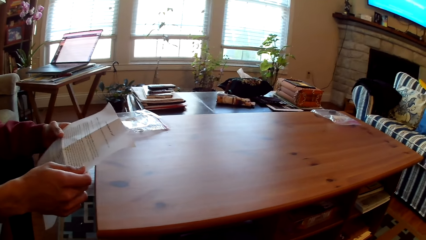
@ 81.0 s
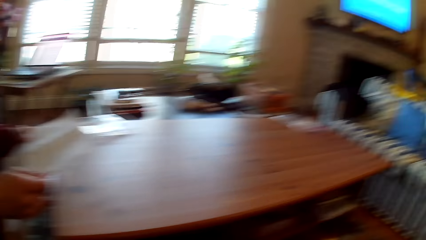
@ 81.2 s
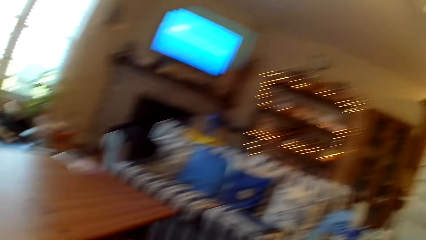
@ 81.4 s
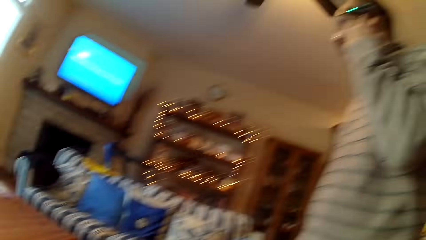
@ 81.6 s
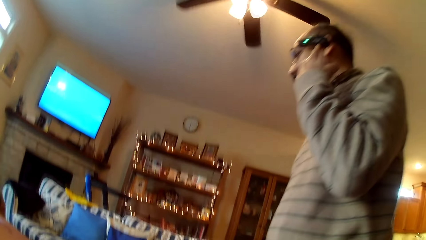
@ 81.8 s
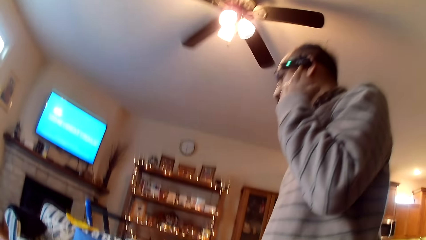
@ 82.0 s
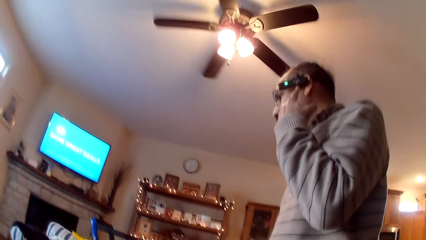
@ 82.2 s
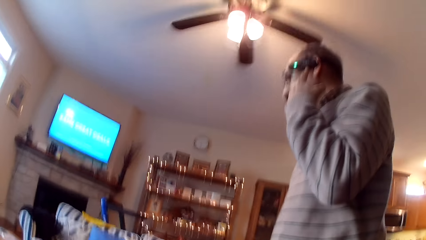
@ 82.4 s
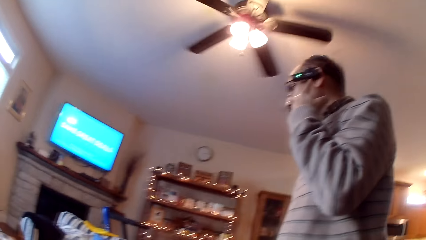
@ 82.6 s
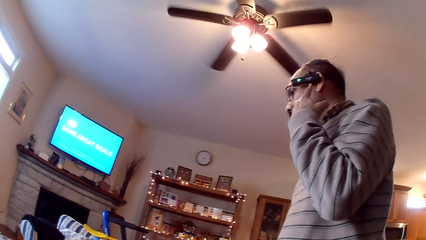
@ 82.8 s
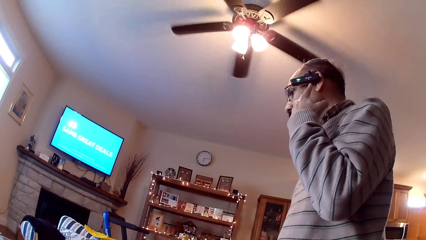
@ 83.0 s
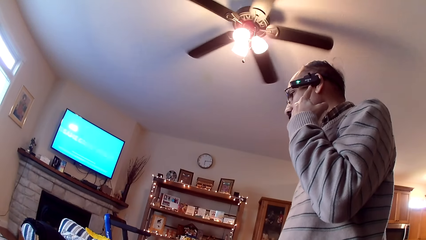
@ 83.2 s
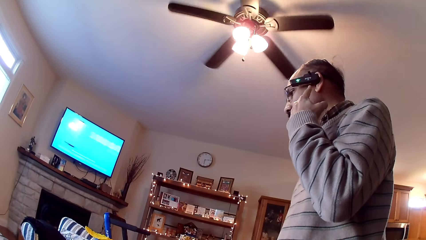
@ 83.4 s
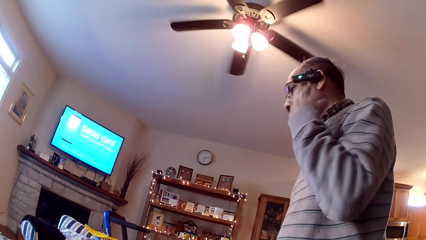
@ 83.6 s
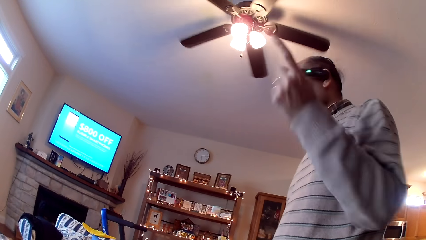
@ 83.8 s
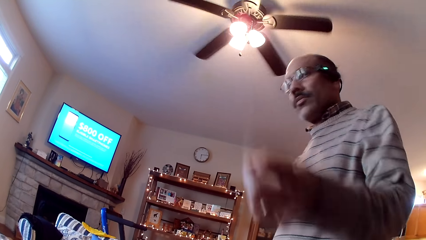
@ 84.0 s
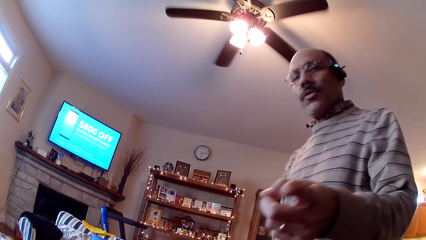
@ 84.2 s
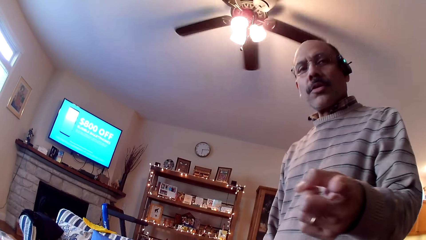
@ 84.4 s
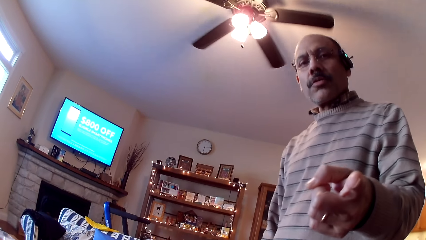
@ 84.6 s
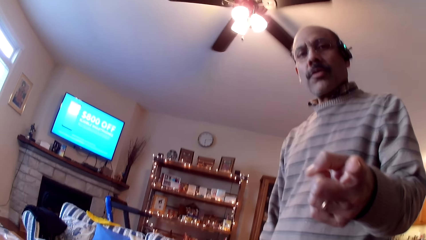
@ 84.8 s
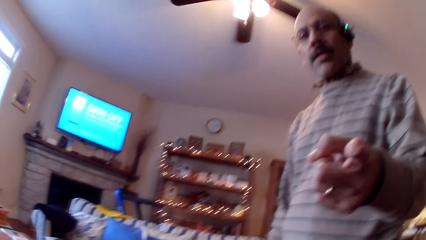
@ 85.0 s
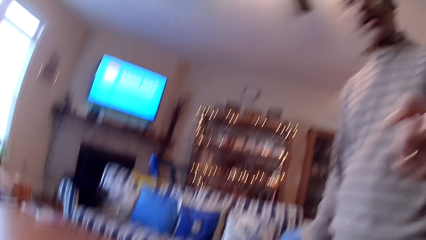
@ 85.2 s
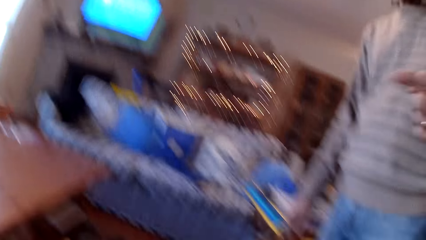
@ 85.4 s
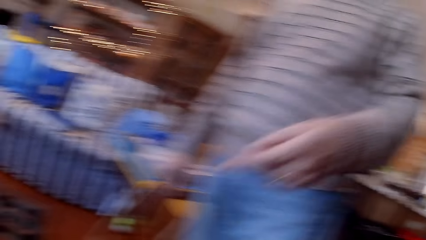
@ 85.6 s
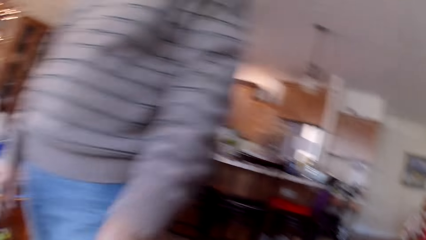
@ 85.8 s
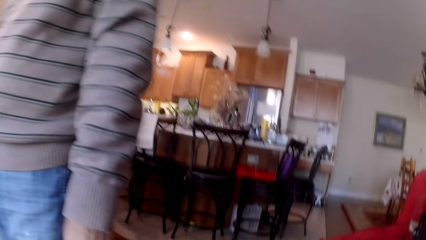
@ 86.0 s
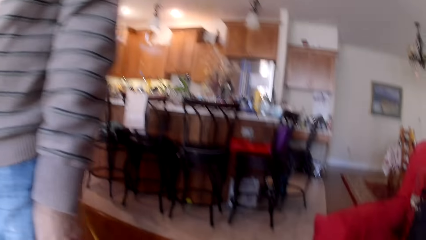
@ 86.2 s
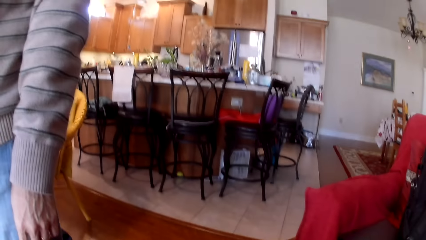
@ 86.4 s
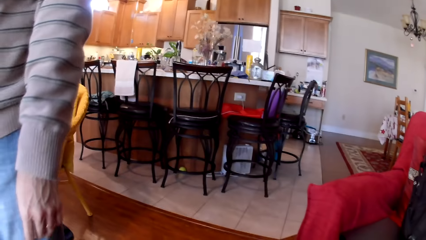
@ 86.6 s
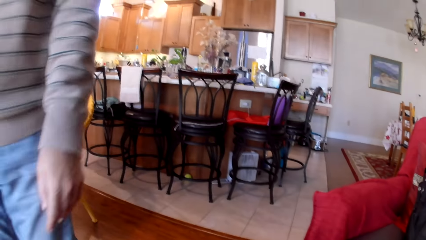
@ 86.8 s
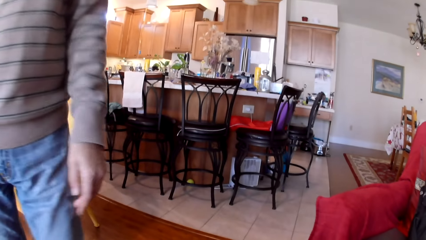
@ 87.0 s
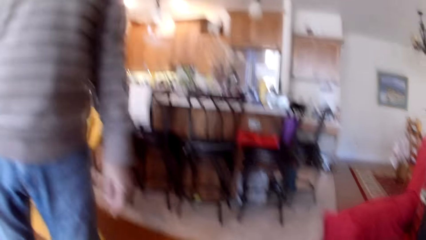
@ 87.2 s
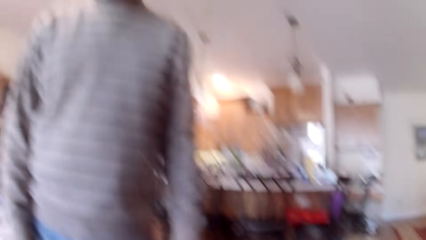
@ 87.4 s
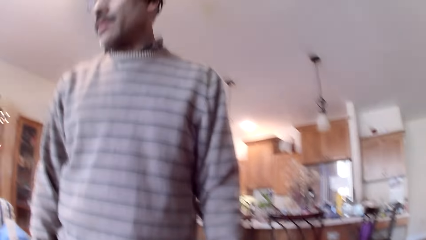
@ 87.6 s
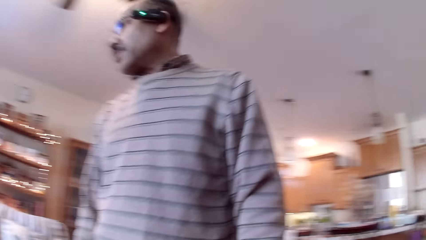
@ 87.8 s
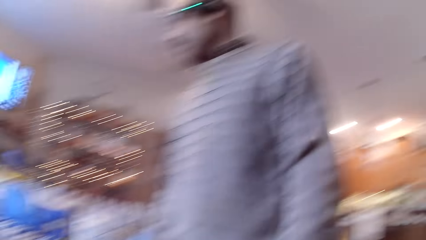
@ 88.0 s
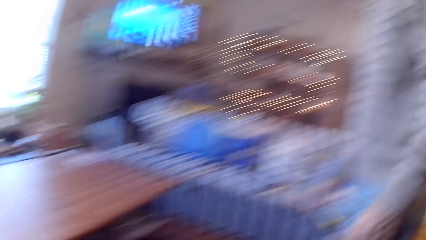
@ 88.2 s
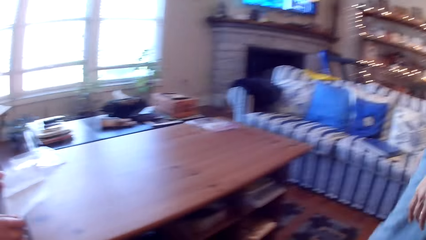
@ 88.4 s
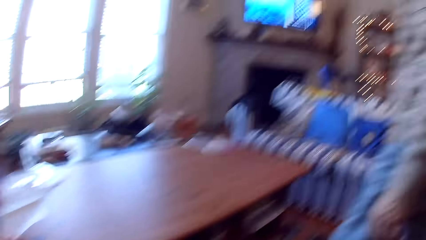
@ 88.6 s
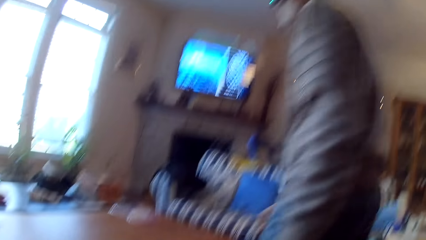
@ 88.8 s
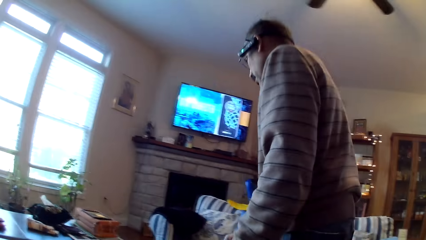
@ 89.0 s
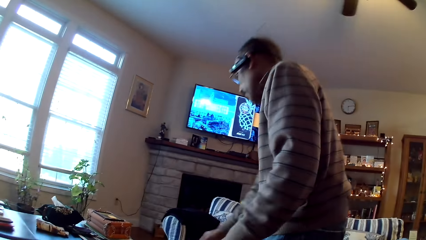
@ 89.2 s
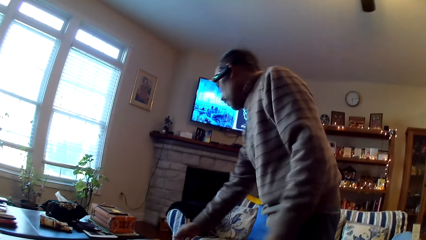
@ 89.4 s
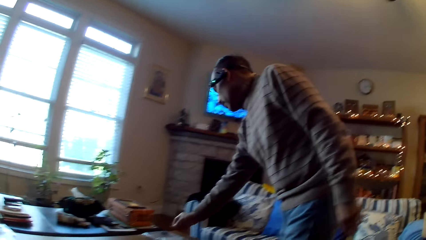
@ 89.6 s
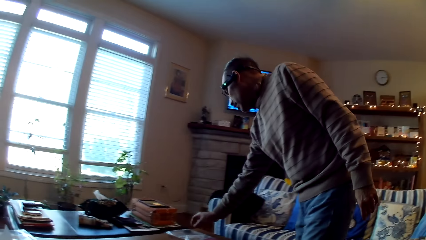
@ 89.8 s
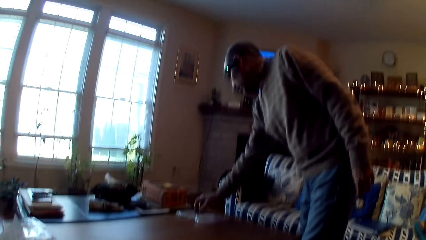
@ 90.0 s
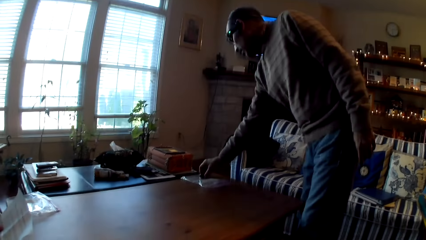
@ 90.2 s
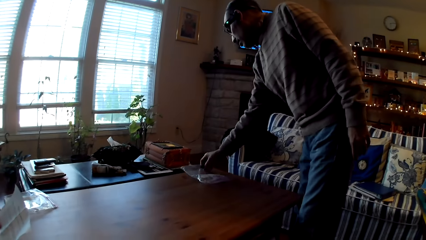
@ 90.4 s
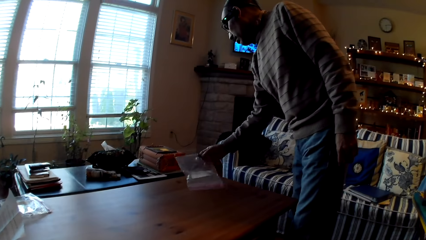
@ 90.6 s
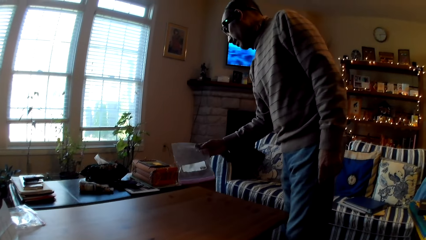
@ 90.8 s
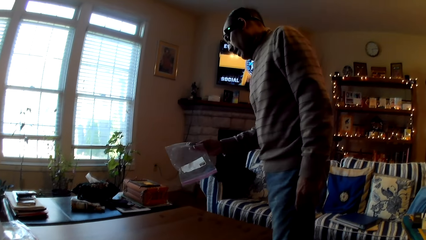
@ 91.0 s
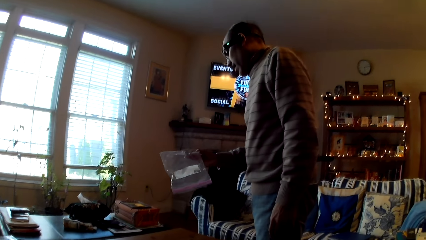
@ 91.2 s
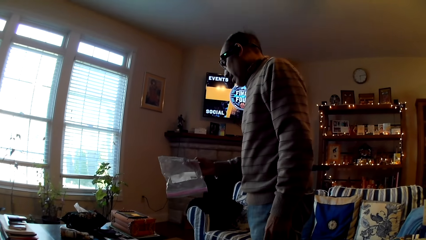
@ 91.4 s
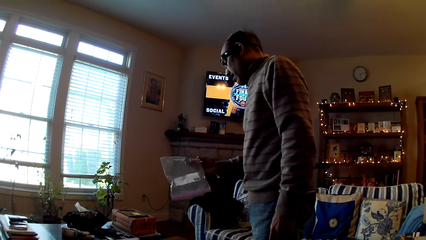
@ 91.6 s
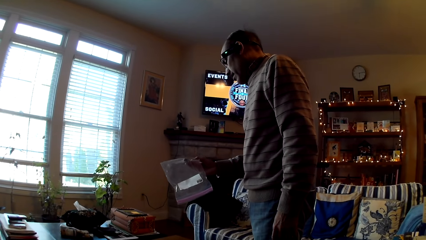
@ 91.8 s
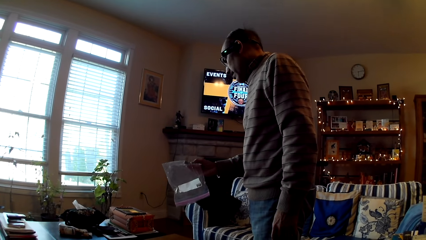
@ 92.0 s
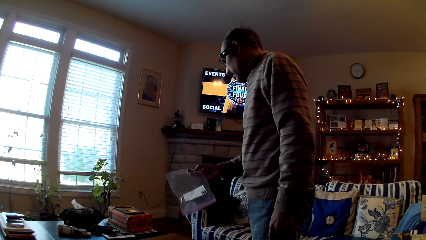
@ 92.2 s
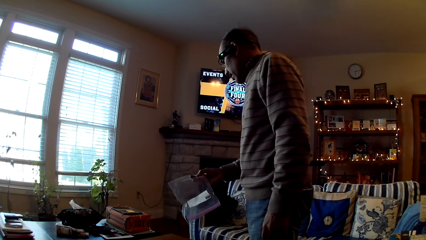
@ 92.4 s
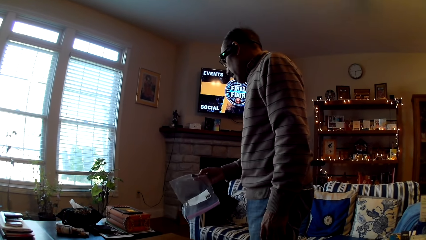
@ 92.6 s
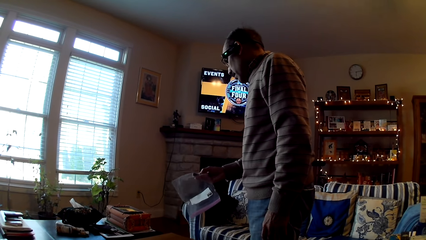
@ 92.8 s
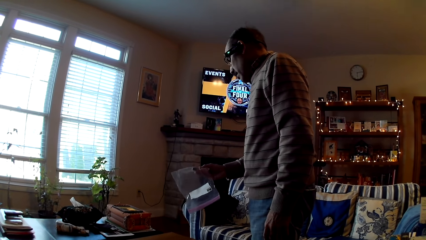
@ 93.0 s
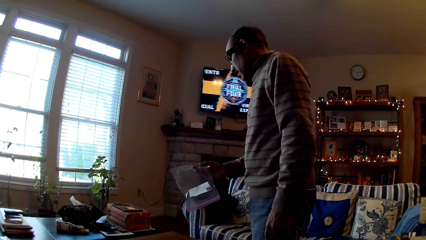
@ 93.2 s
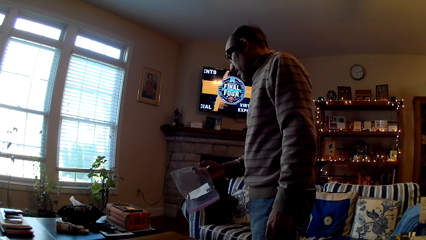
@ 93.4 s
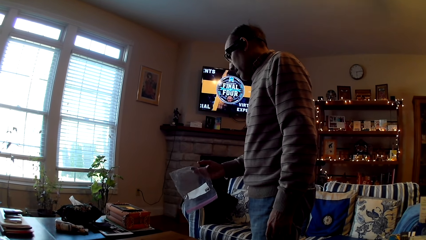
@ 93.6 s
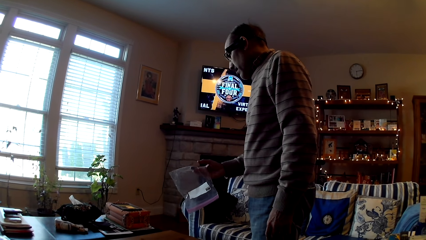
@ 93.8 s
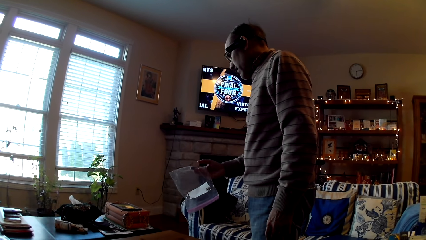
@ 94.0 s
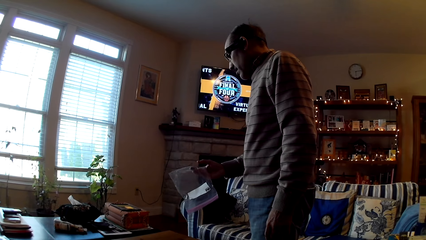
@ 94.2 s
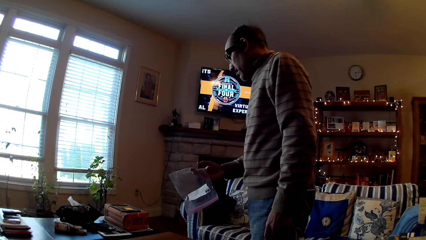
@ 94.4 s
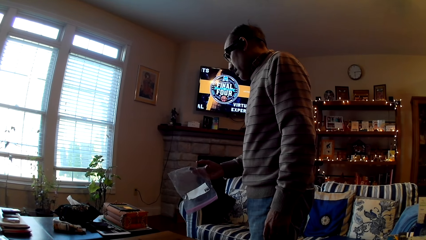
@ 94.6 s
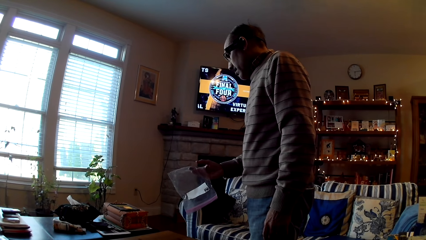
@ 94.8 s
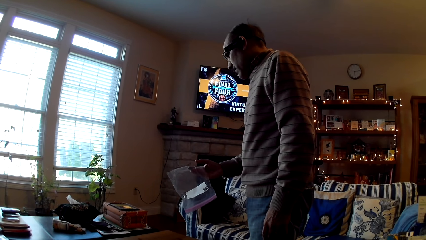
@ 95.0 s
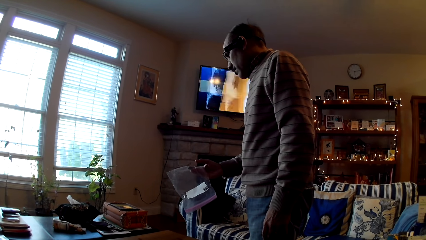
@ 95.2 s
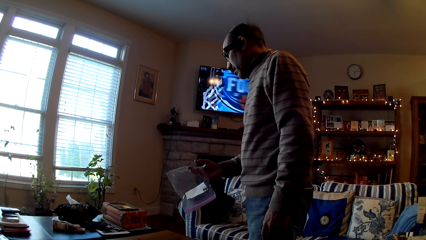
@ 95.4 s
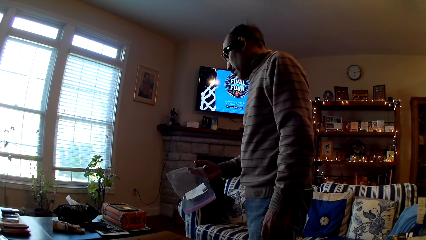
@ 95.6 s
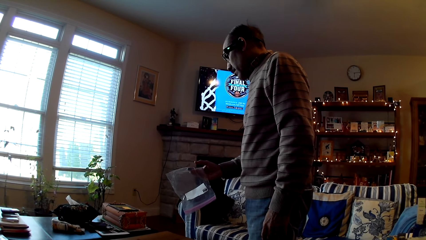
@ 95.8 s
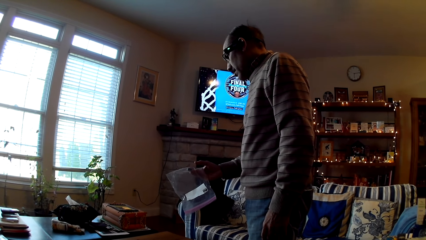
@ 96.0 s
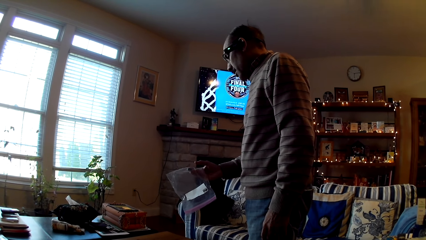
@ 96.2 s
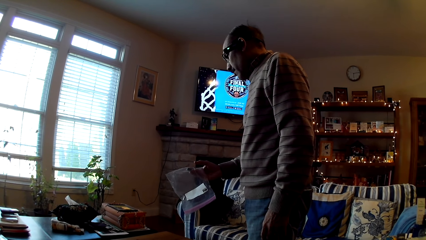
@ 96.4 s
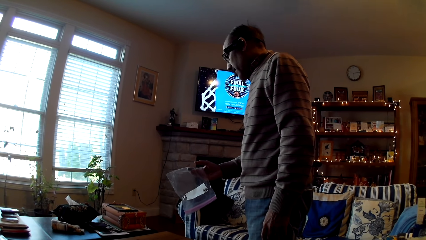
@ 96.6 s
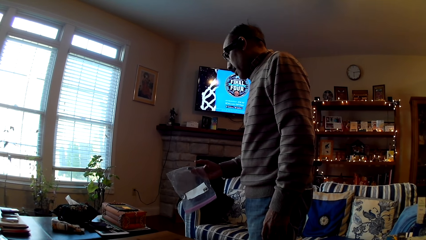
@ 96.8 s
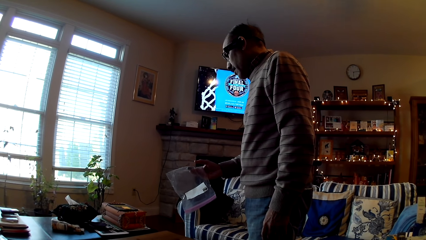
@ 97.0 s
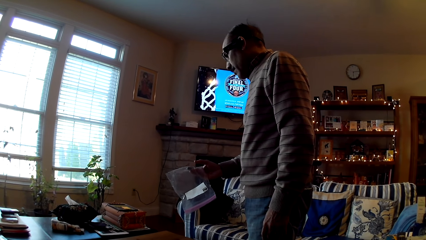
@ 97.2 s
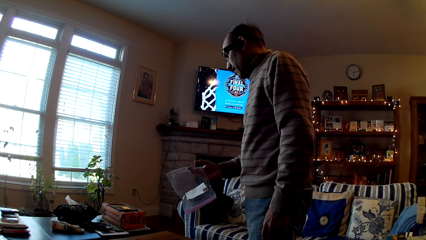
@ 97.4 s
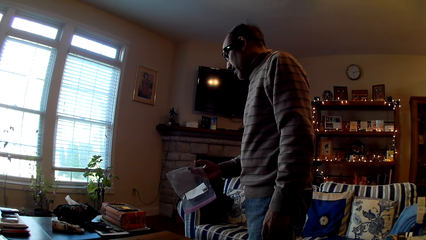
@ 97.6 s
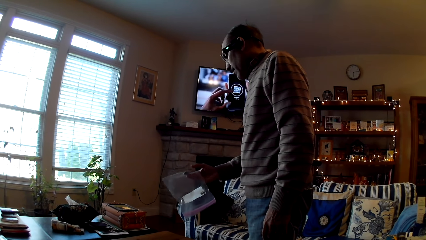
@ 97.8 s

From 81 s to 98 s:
The camera wearer looks around the house. A man points at the camera wearer. The man walks. The man picks up a plastic bag or a paper.
